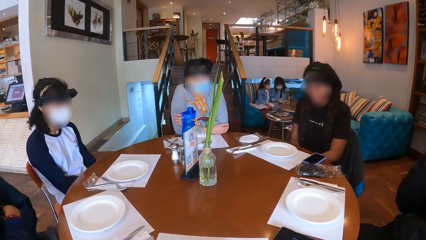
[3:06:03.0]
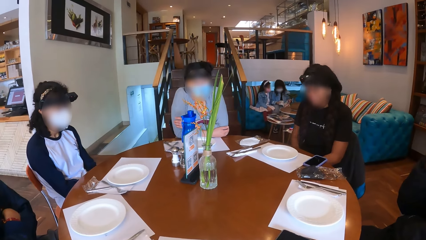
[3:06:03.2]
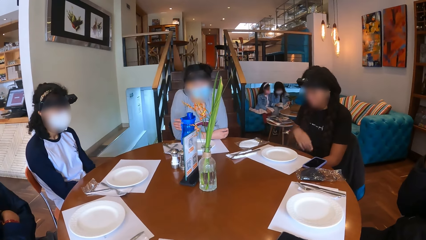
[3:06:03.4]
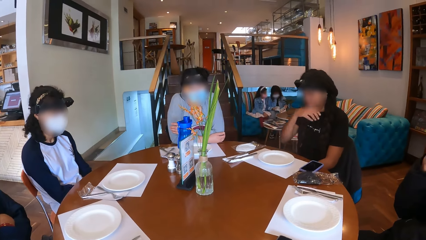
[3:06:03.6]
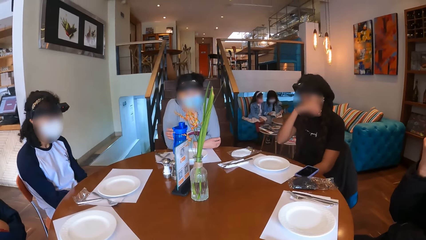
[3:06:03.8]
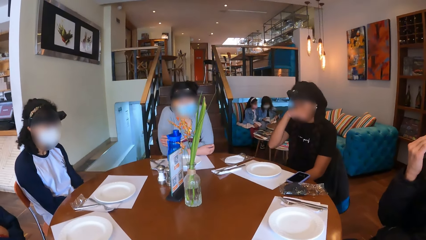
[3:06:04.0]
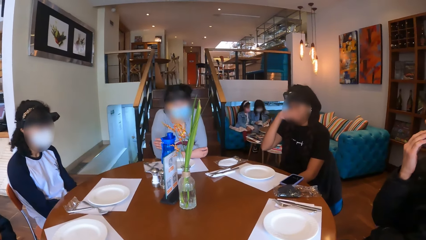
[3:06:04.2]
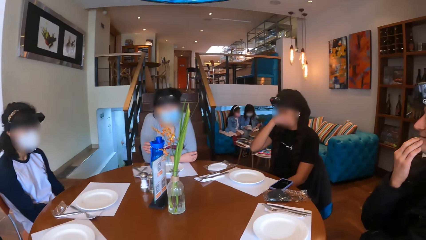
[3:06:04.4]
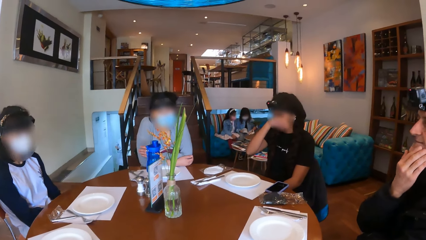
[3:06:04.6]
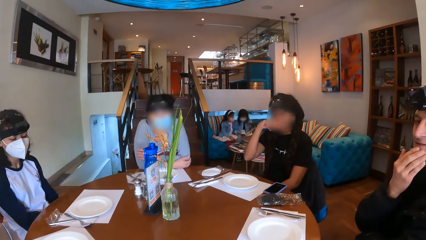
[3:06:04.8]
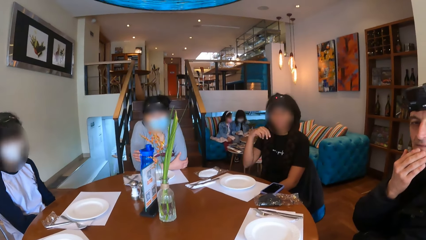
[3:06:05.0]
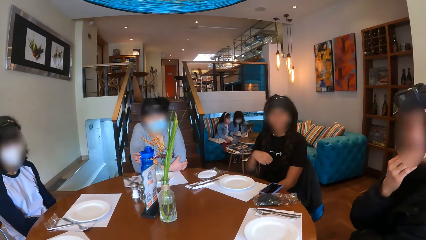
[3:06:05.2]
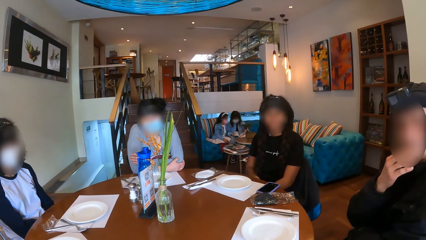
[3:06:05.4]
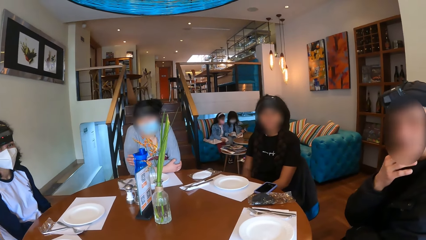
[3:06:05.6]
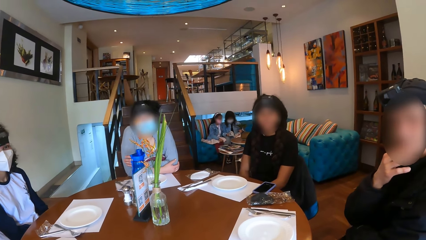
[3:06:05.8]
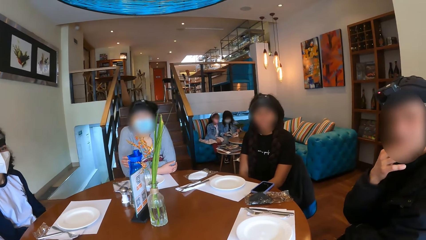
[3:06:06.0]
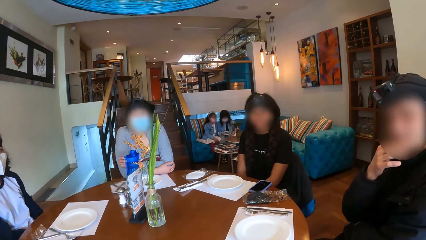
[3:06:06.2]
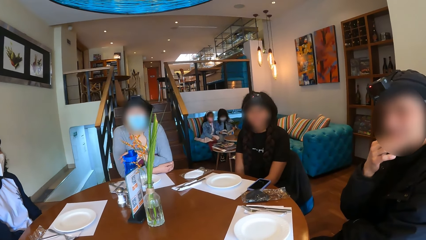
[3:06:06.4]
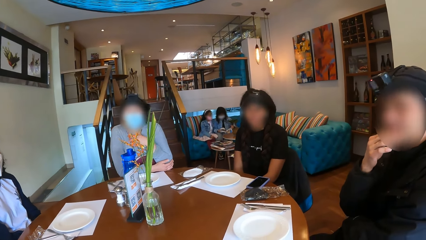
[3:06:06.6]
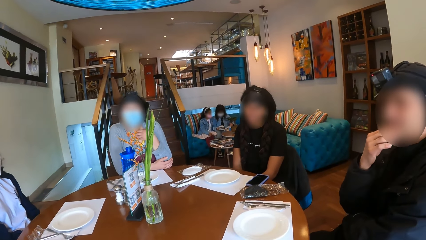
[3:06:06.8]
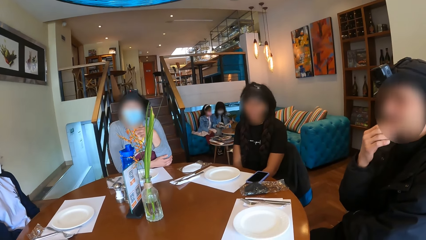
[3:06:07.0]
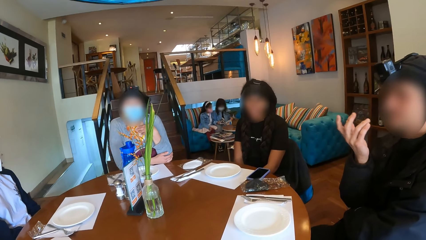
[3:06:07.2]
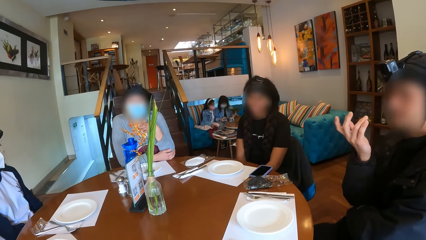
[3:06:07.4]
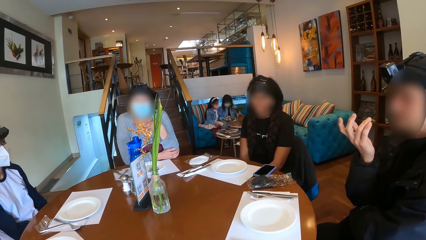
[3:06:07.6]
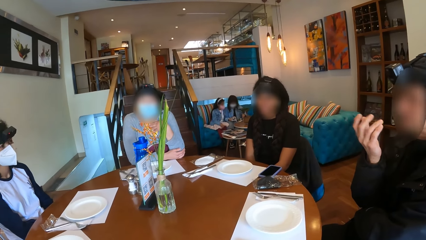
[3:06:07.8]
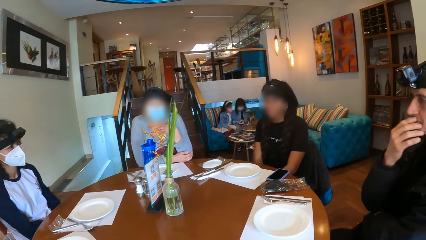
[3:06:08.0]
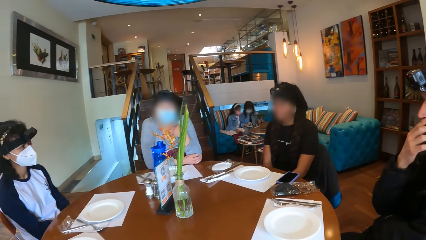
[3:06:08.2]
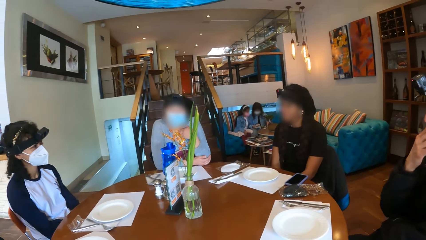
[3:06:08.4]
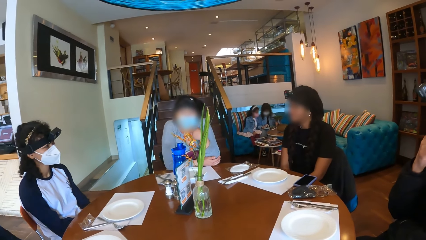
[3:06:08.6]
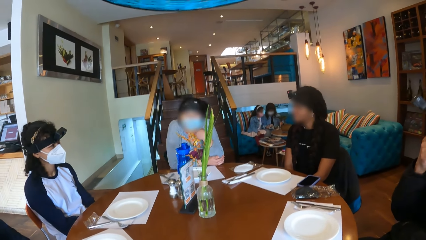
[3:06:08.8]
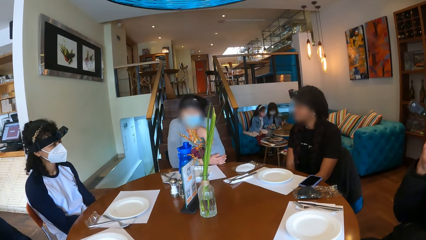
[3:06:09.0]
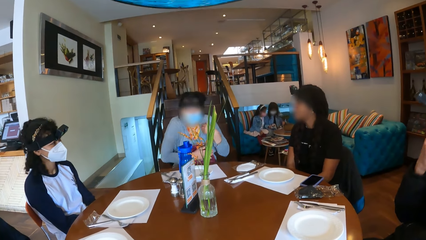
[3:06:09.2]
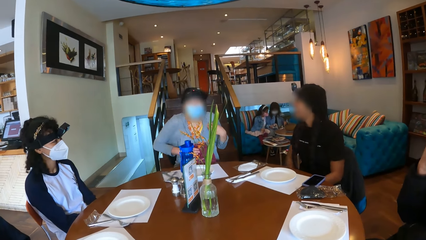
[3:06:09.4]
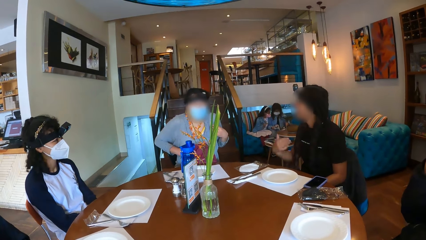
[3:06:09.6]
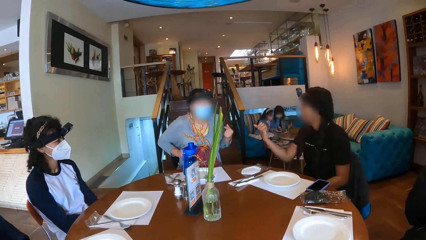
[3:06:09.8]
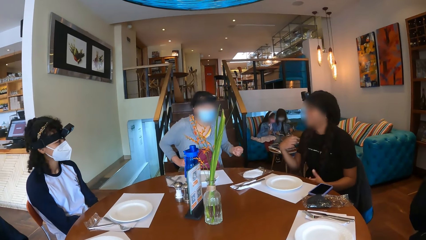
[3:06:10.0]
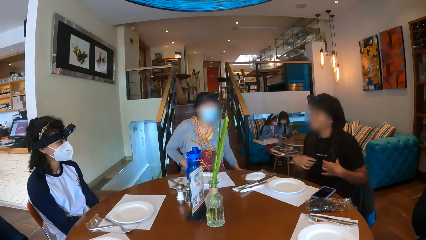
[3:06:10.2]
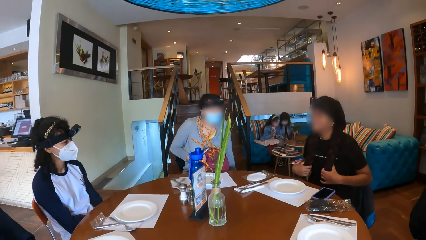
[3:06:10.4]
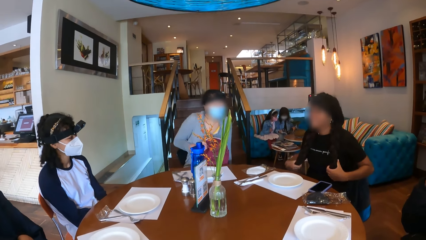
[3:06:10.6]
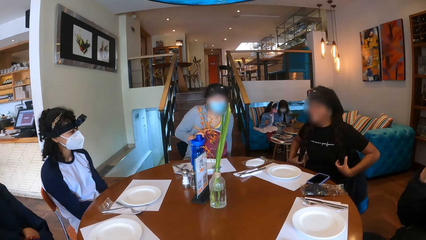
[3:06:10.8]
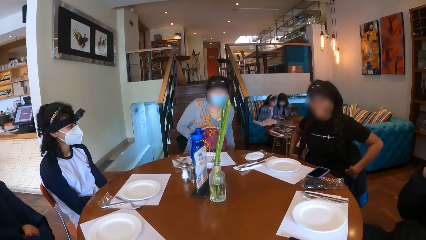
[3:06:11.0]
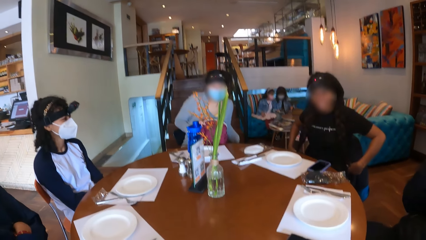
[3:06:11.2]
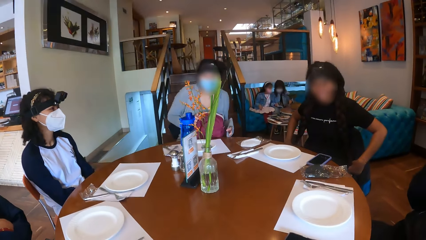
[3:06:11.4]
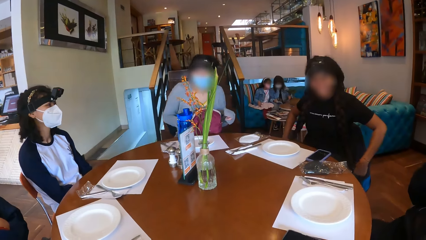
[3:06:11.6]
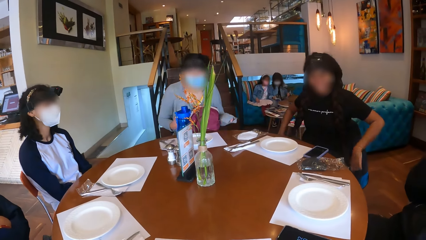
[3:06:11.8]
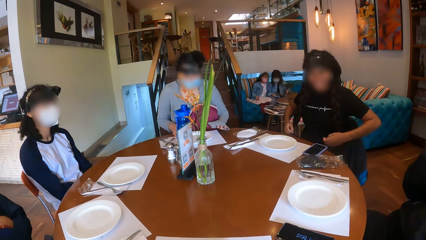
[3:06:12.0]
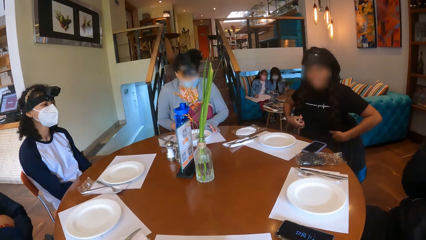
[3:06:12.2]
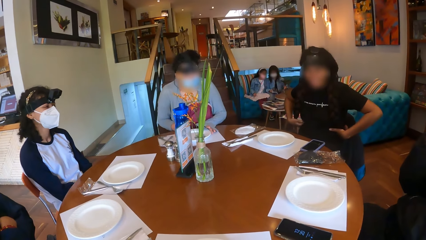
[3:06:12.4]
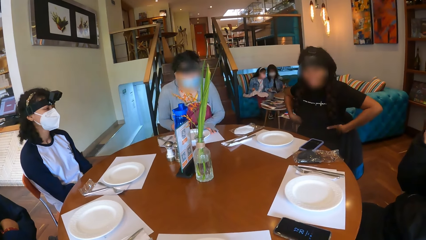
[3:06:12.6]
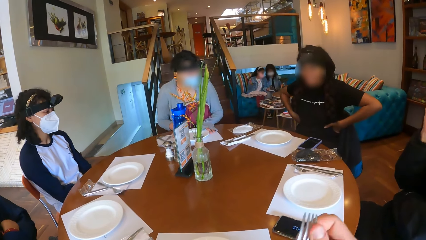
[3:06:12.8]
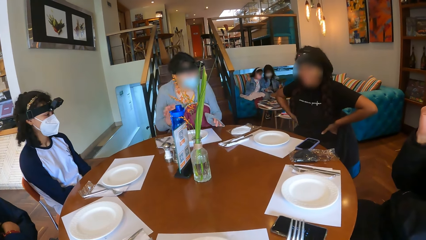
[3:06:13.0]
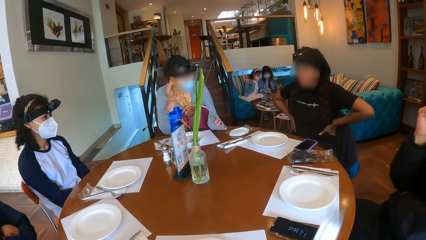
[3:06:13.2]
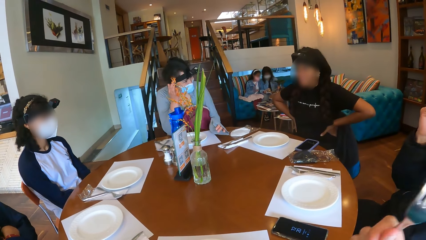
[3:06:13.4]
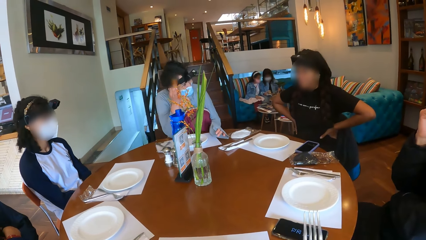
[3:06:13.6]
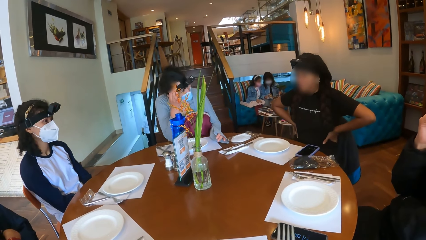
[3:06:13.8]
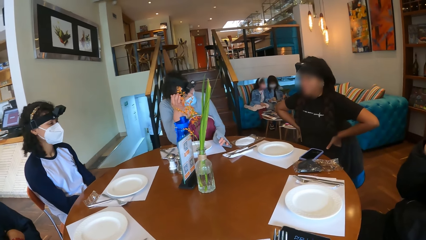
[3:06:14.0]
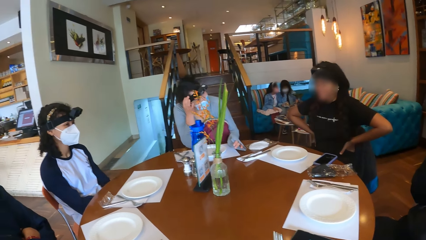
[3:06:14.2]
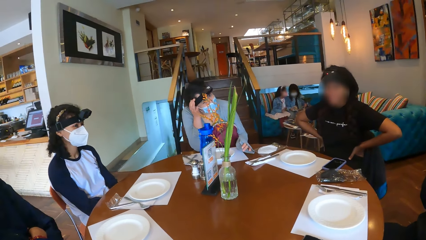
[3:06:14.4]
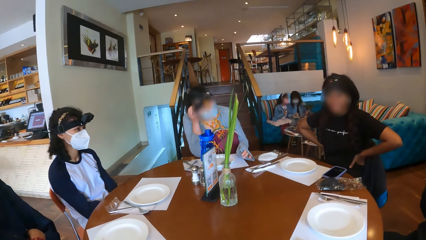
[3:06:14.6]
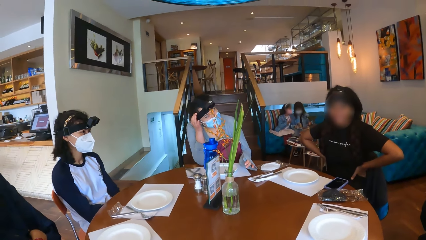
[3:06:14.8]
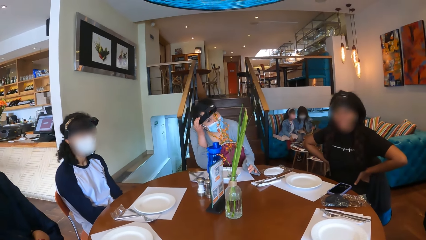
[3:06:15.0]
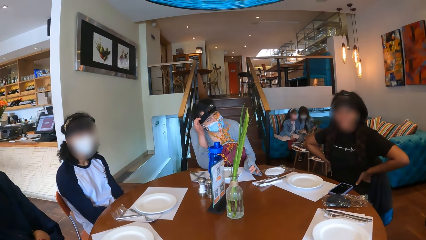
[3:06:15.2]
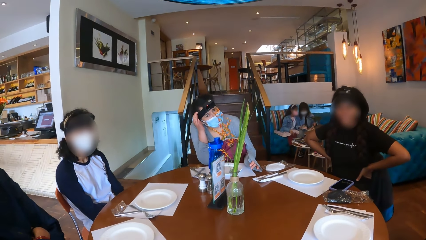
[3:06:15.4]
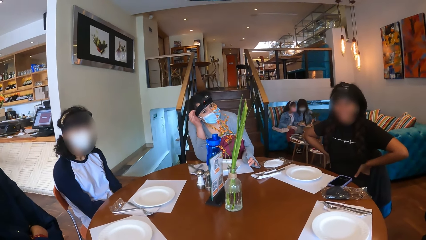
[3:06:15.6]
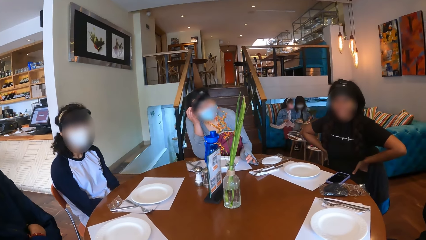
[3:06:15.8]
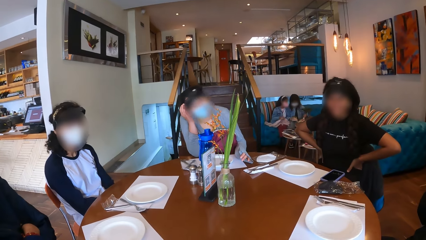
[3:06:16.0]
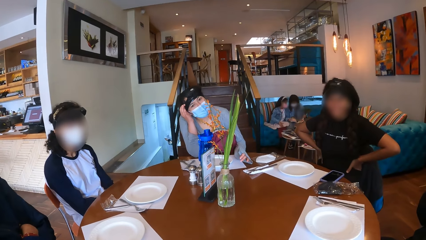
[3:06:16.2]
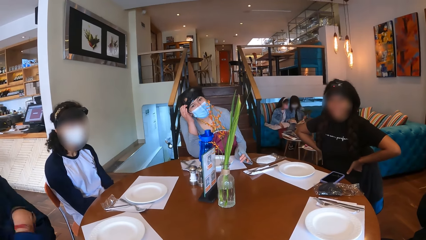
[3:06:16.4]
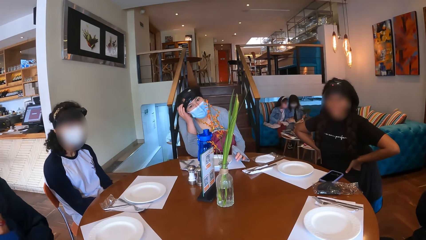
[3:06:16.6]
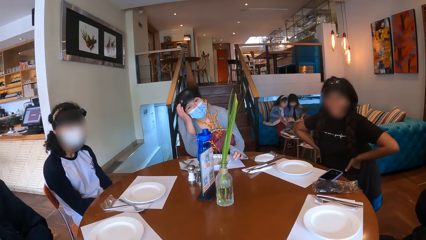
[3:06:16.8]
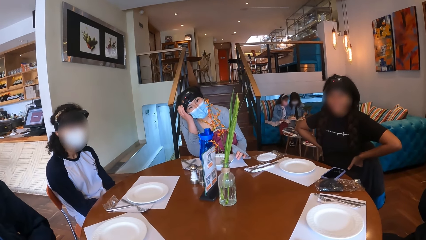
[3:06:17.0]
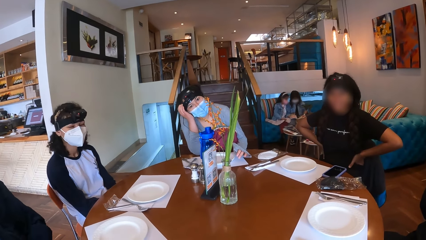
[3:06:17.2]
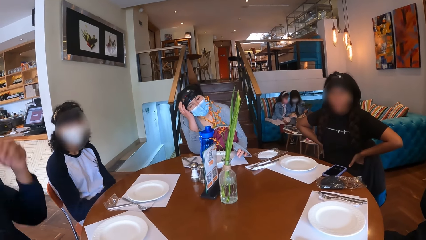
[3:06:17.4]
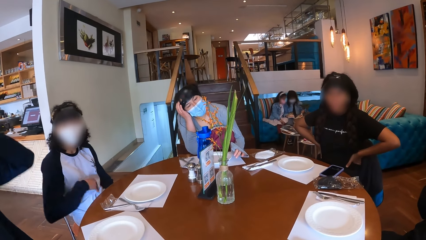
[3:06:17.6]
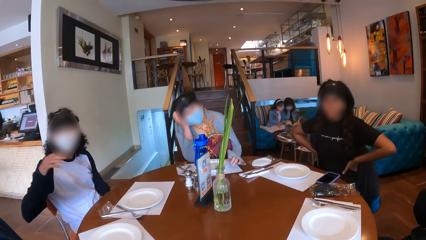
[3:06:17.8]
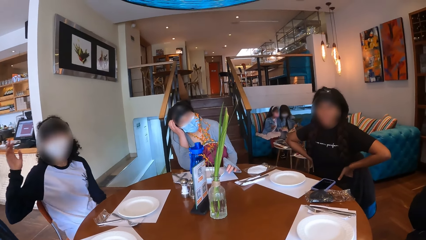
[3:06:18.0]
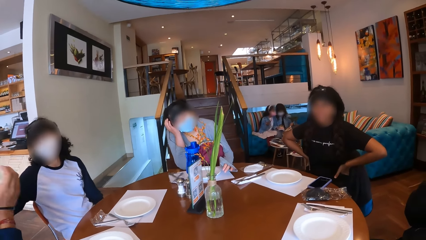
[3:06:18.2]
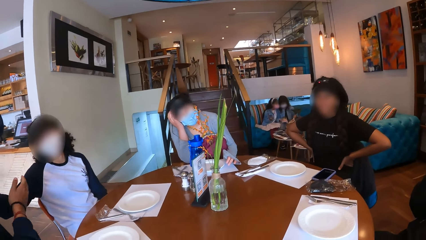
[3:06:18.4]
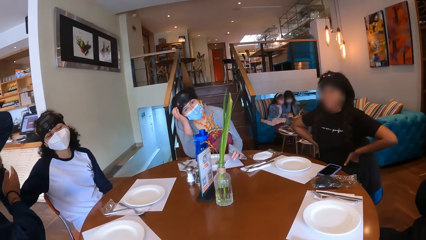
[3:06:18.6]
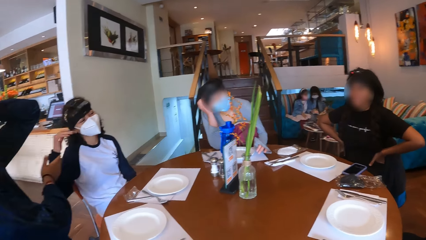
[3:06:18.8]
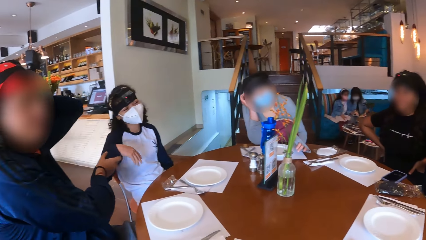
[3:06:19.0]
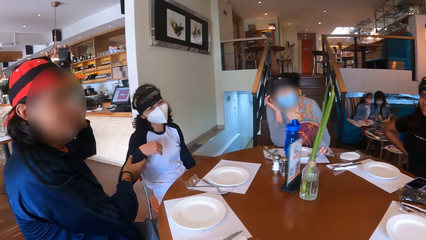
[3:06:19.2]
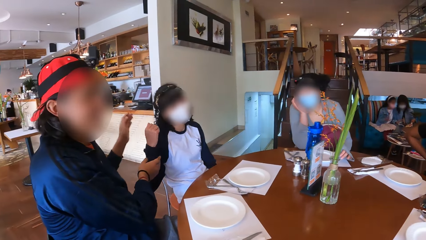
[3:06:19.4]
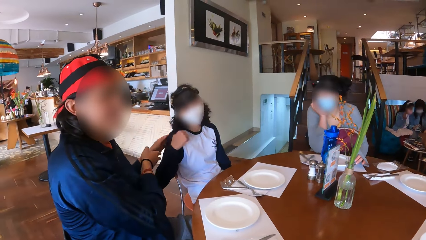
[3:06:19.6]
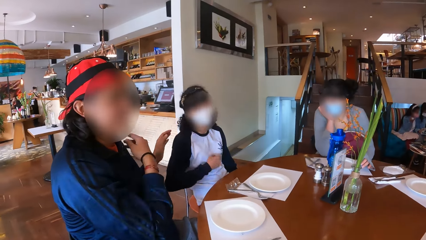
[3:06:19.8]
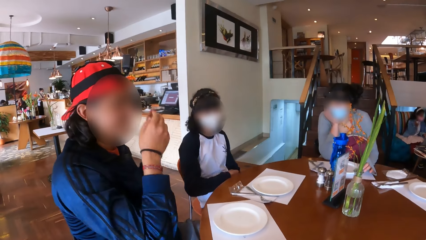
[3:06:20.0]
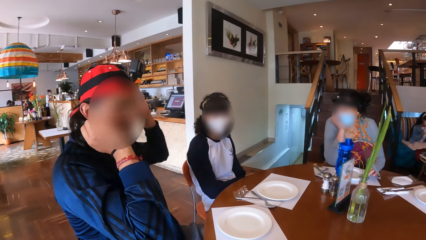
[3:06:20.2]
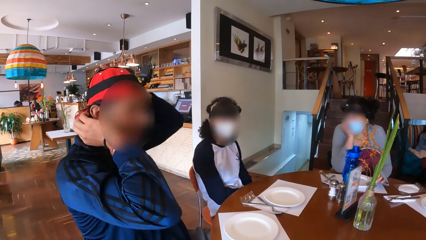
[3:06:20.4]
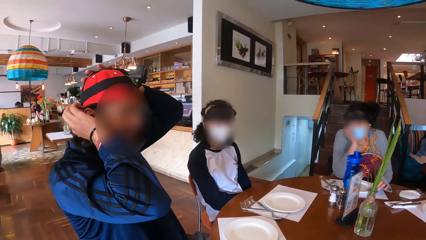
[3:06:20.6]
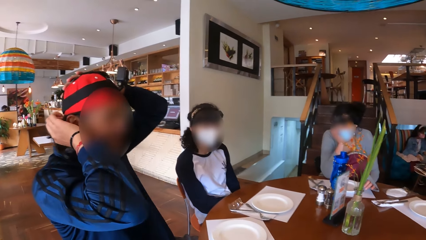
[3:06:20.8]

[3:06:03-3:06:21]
A person moves hands. A woman adjusts a table mat on the table with both hands. The camera wearer holds a fork with her right hand. She moves hands. Another woman interacts with a man. Another person moves hand.
